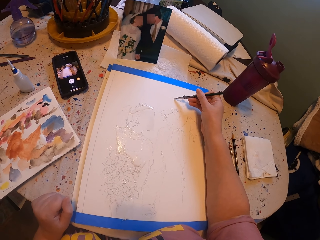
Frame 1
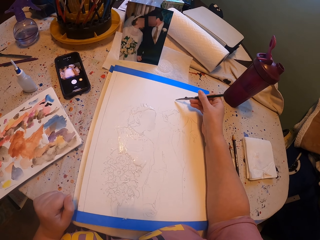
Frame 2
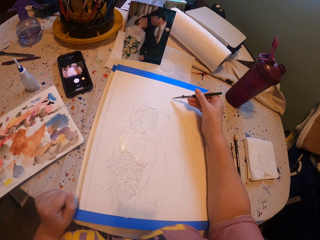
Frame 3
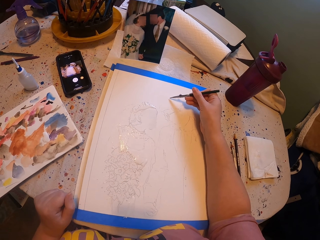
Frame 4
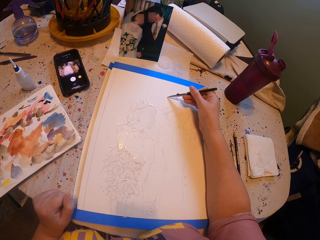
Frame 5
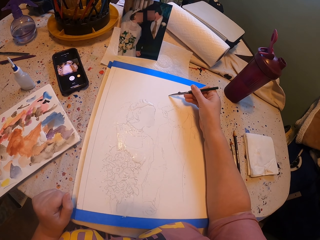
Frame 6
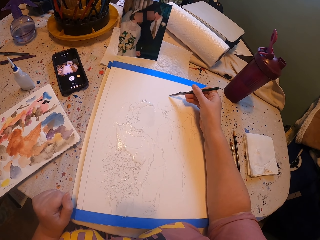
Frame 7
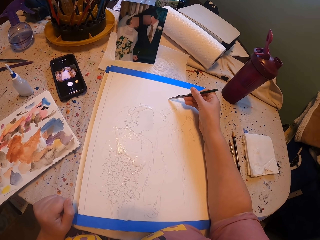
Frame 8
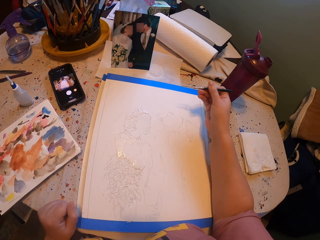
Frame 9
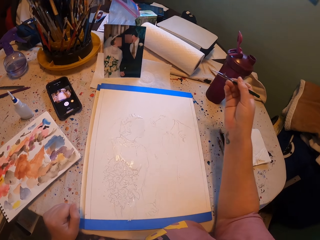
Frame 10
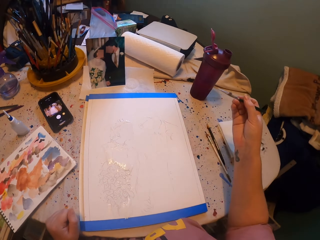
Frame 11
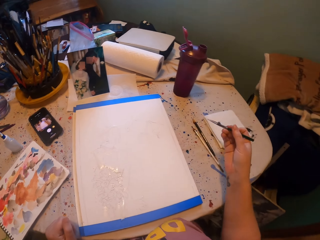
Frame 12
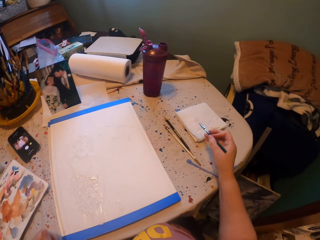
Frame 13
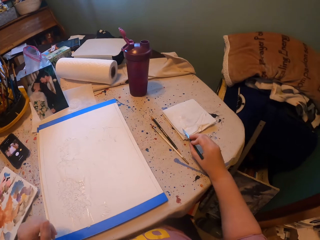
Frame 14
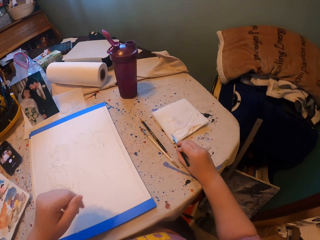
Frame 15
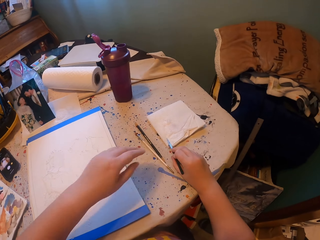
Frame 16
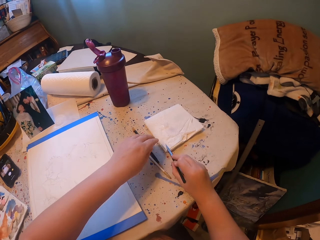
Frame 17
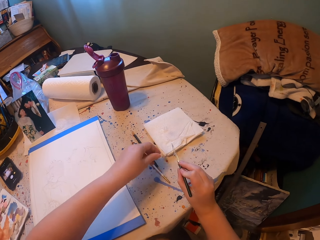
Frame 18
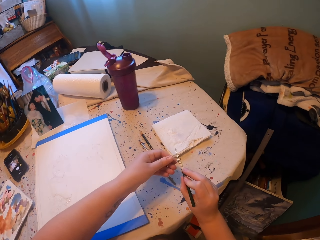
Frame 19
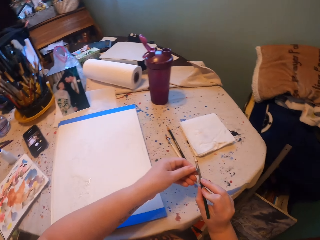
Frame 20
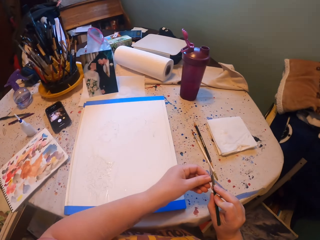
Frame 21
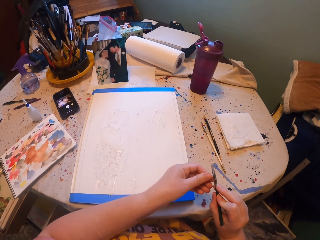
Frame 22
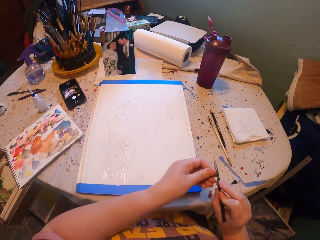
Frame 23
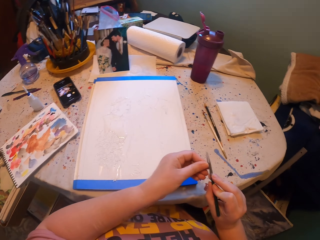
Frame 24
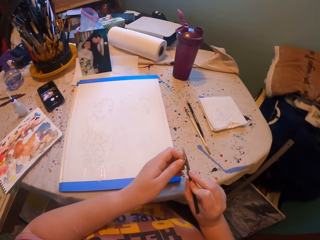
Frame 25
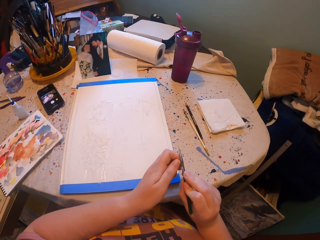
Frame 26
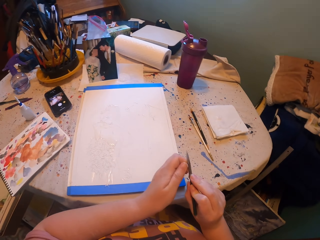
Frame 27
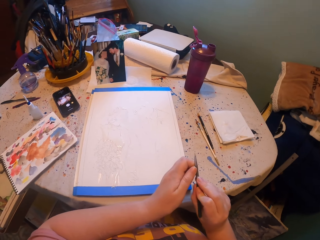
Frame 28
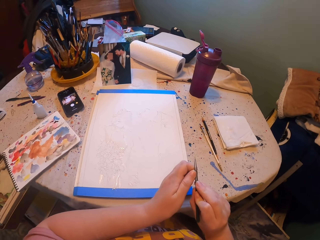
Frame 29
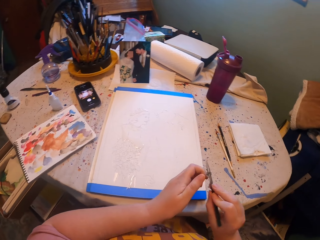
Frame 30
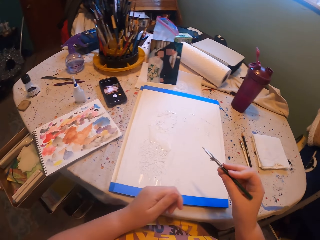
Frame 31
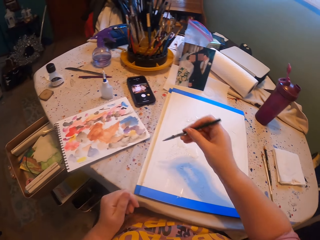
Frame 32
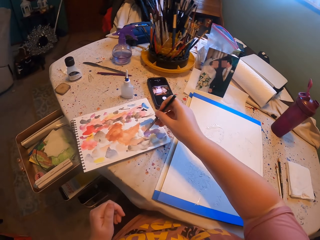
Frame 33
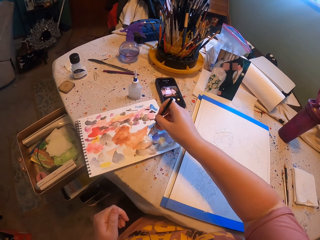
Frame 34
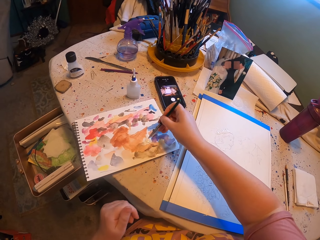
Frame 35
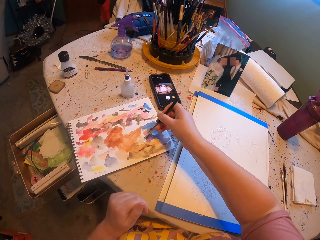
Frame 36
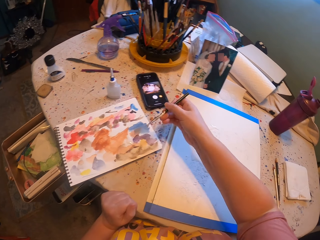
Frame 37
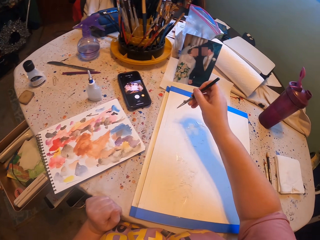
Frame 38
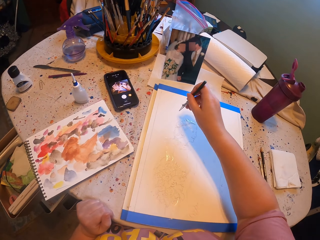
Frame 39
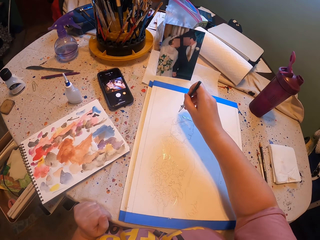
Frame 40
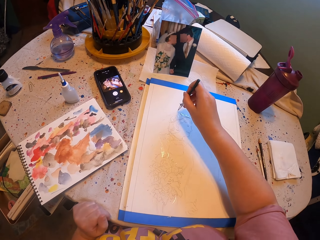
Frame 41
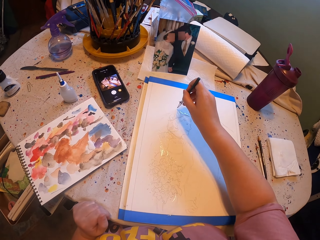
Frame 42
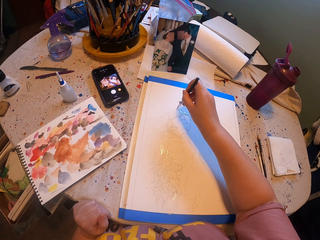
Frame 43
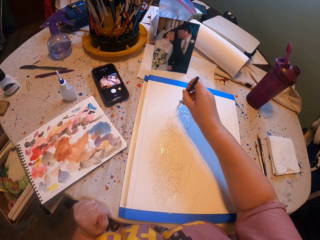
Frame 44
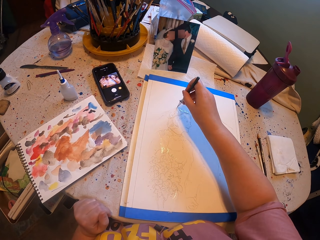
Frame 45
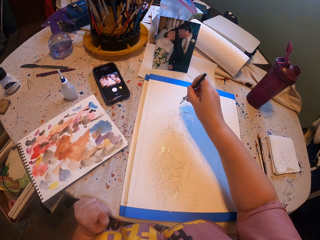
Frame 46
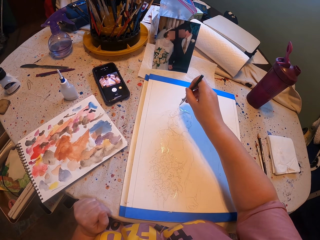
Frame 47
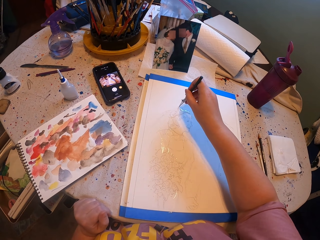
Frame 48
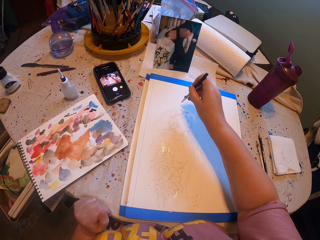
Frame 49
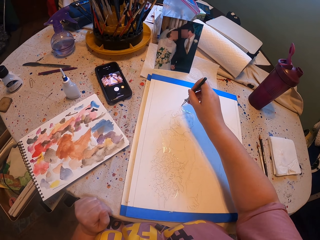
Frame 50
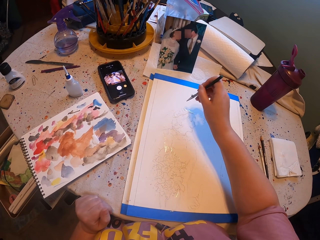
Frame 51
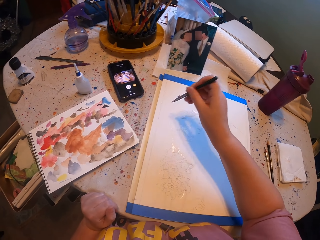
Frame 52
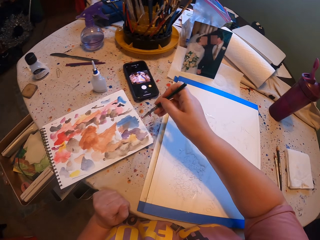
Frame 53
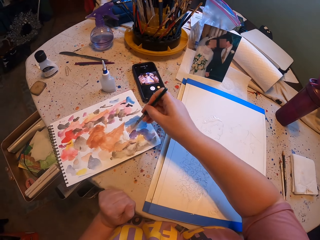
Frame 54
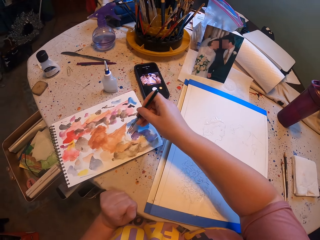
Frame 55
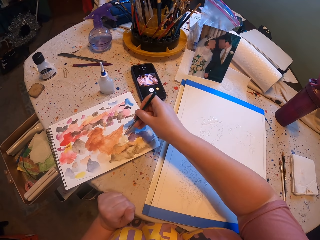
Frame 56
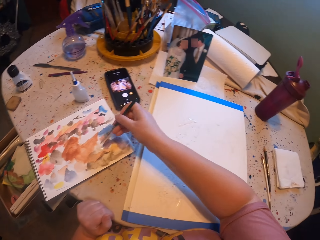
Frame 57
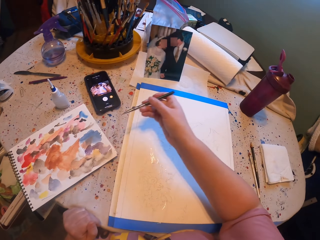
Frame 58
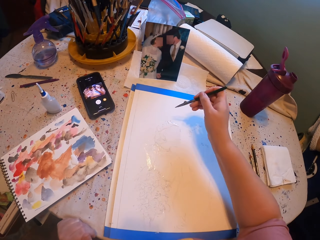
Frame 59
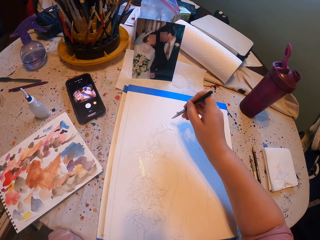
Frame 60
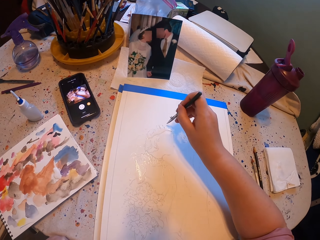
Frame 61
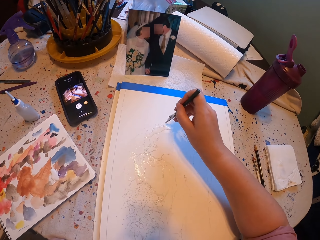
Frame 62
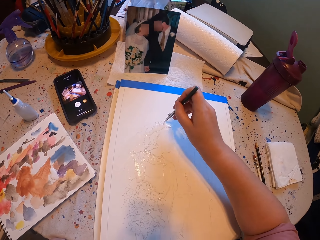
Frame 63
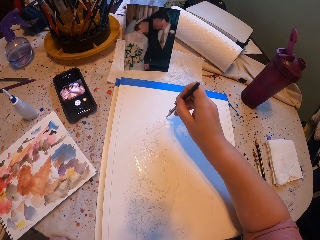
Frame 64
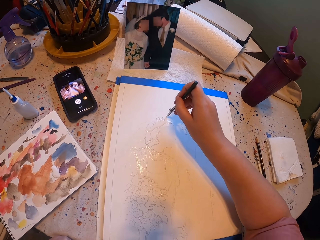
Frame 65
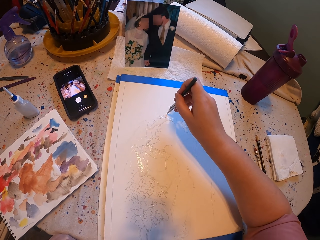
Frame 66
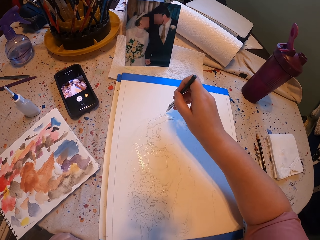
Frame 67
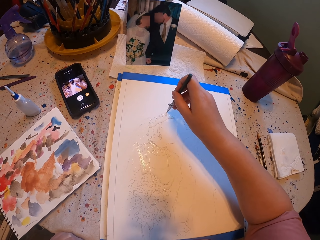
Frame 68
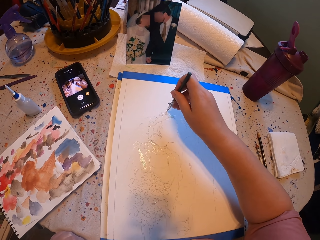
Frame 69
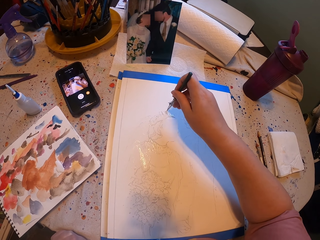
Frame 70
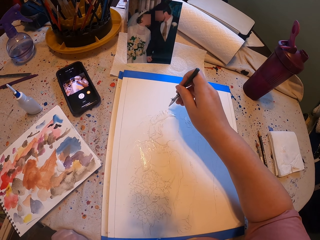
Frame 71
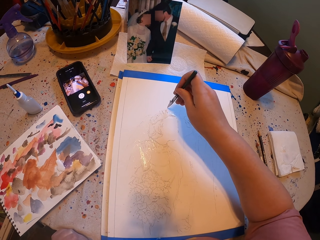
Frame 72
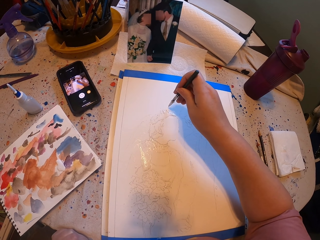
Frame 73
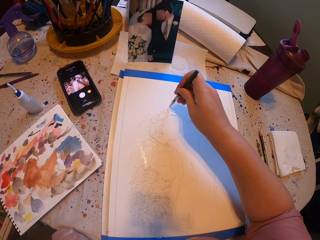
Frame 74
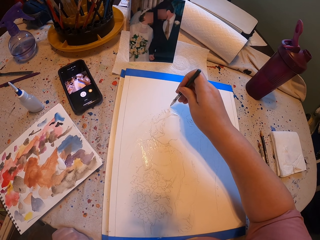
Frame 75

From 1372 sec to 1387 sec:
The camera wearer wipes the pen brush with the paper. They adjust the pen brush. They rub the pen brush on the ink paper. They take ink from another piece of paper. They paint a picture with the pen brush on the piece of paper. They rub the pen brush on the ink paper. They paint a picture with the pen brush.

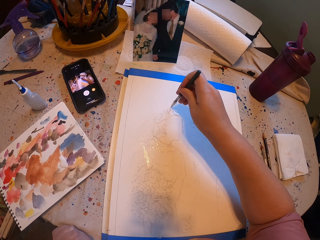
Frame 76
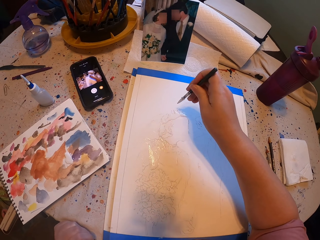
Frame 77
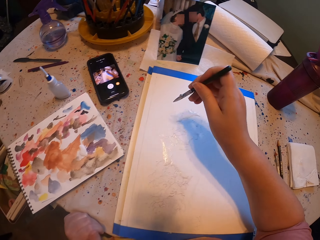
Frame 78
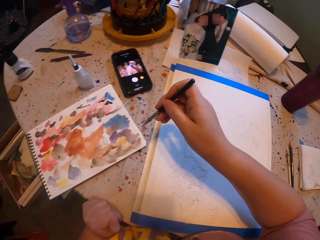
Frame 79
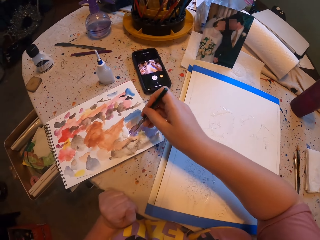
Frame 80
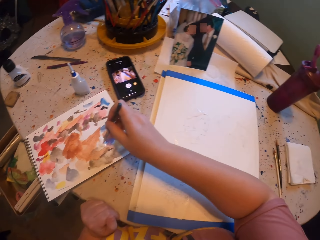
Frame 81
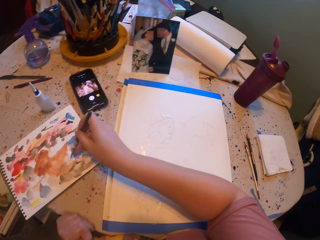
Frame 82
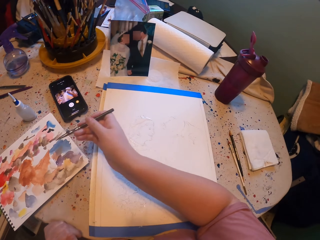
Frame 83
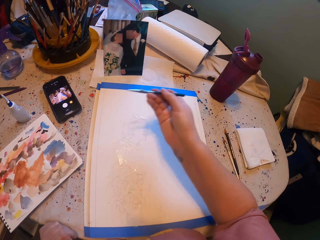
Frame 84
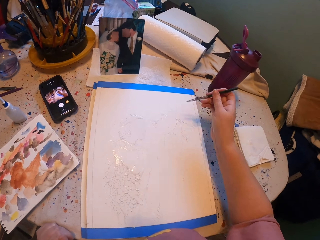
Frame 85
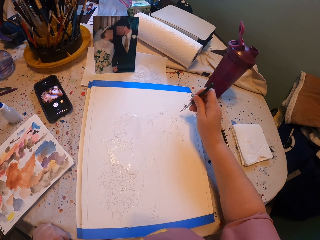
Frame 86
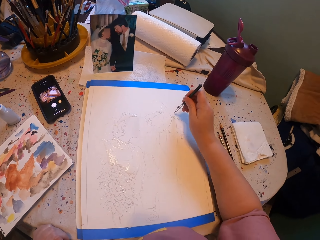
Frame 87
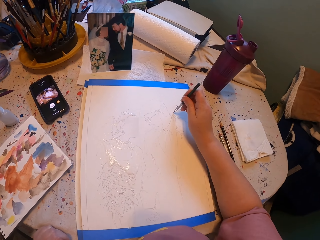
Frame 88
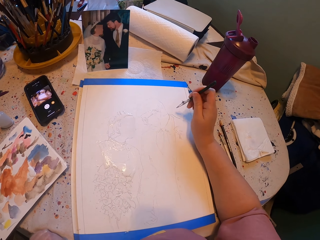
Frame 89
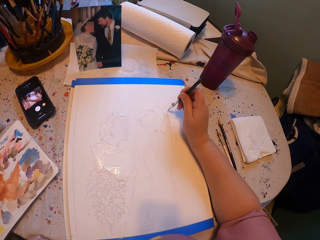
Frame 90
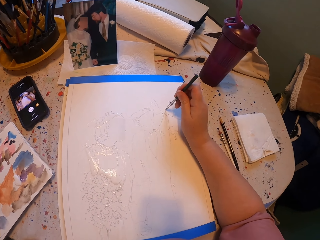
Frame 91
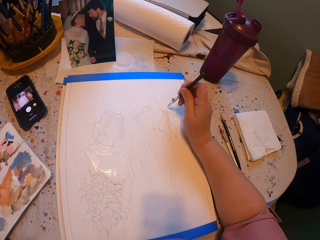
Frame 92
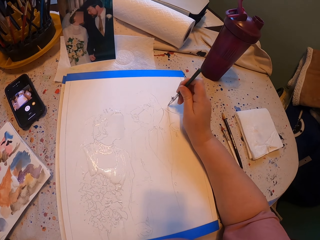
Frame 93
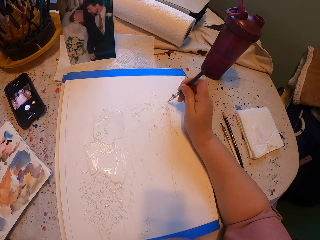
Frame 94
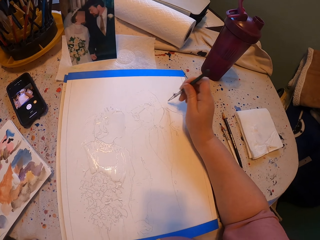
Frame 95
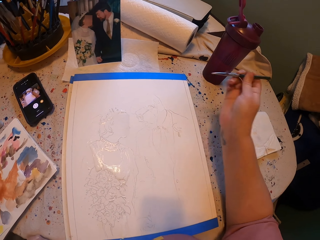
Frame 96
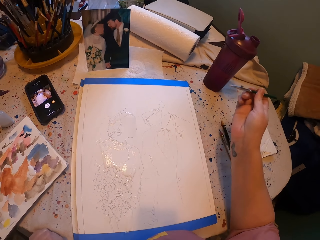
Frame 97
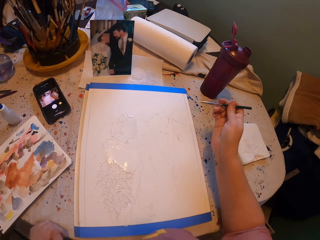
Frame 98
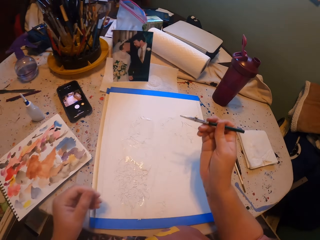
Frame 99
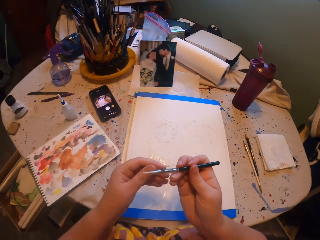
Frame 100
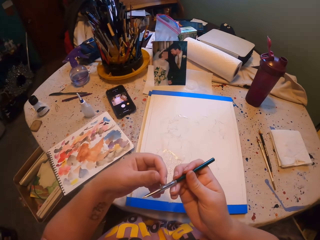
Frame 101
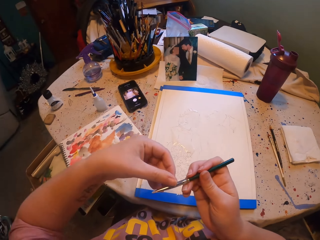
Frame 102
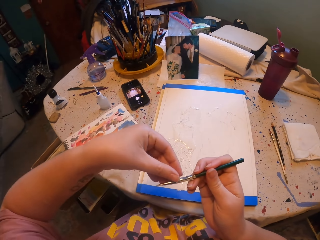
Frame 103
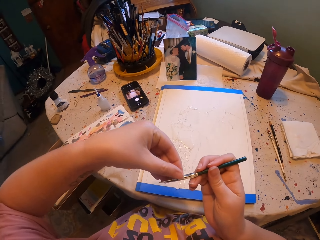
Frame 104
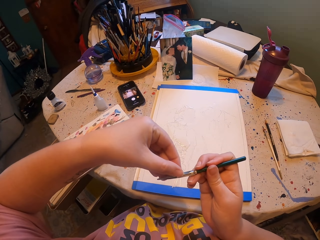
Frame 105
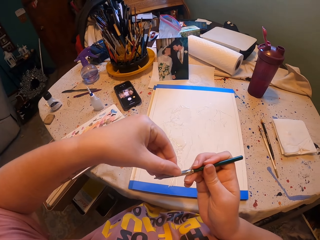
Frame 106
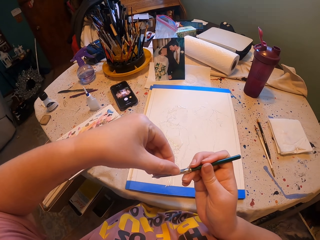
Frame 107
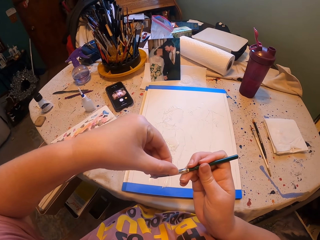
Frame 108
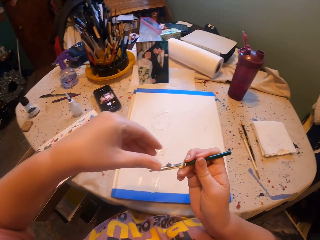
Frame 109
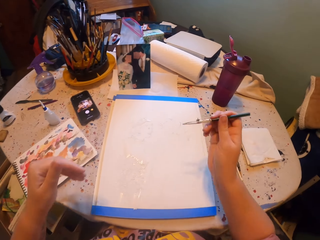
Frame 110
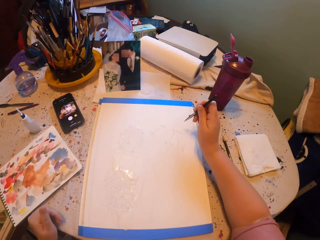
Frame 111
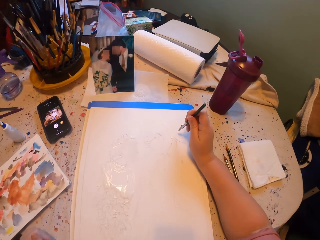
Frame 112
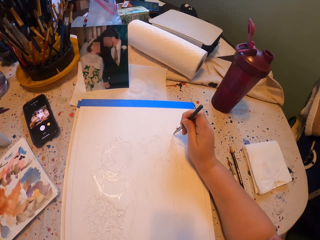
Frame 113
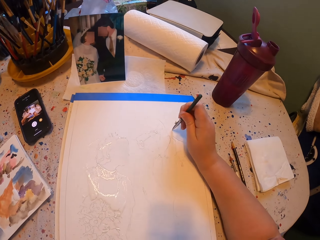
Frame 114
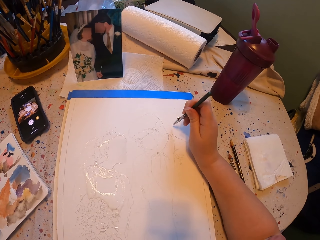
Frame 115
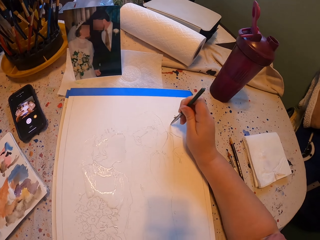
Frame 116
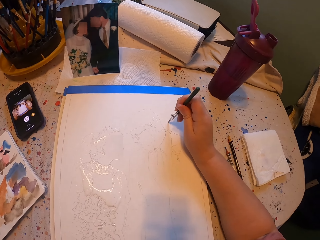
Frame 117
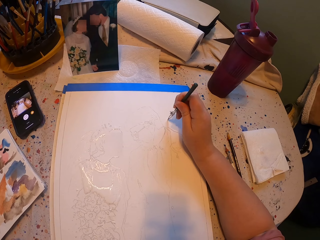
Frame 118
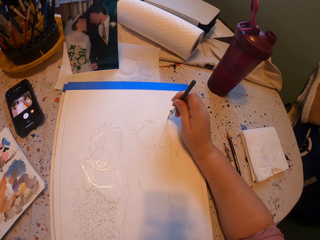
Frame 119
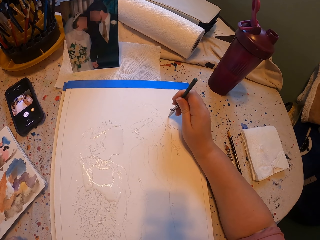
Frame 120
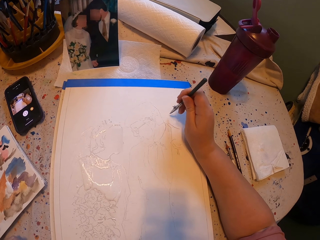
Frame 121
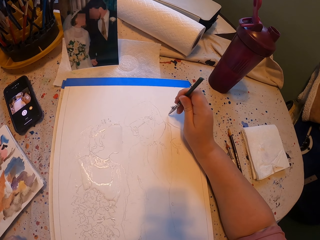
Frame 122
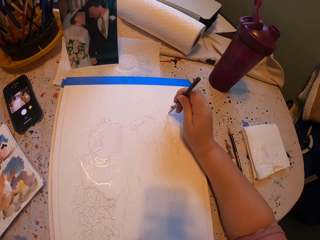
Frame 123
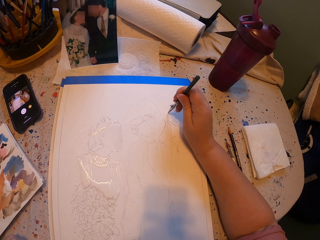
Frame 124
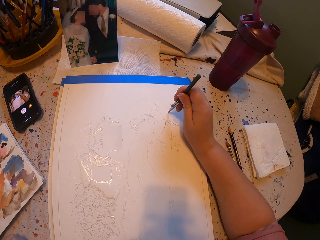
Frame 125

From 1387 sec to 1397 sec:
The camera wearer rubs the pen brush on the ink paper. They paint a picture with a pen brush. They adjust the pen brush. They paint a picture with the pen brush on the piece of paper.
